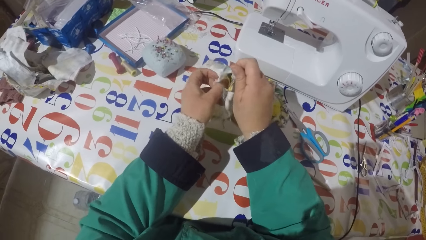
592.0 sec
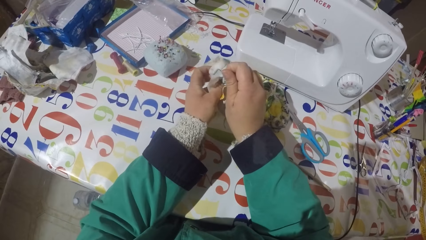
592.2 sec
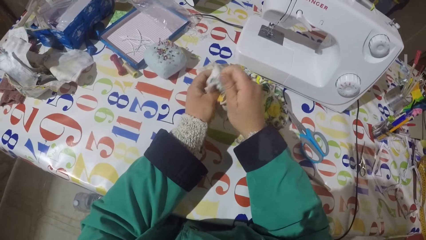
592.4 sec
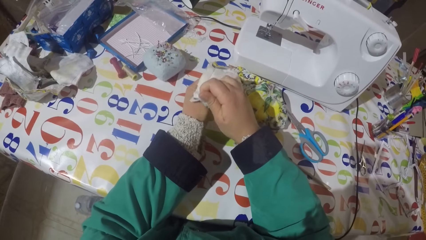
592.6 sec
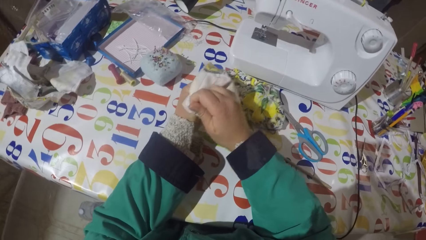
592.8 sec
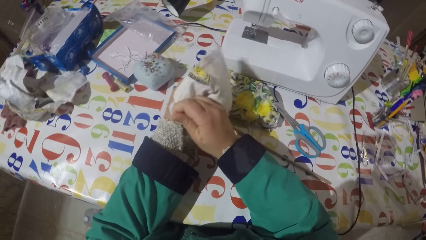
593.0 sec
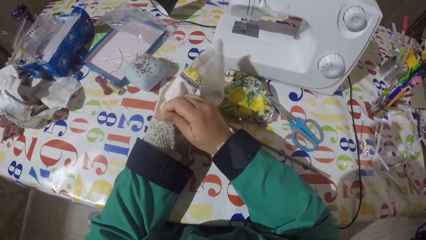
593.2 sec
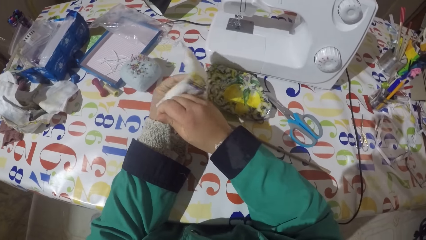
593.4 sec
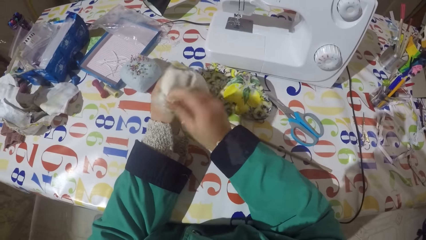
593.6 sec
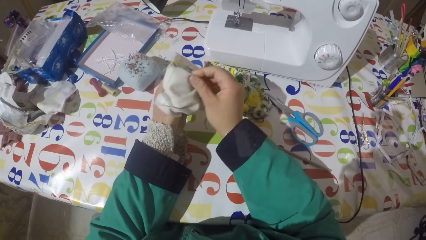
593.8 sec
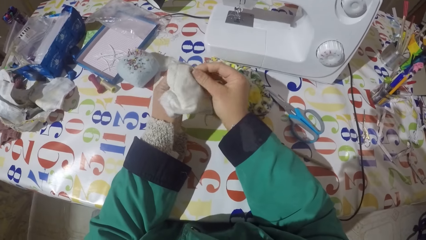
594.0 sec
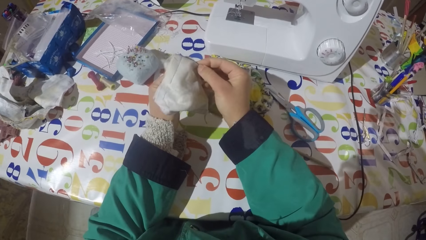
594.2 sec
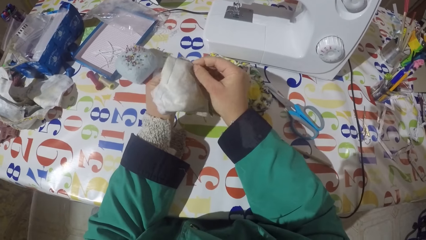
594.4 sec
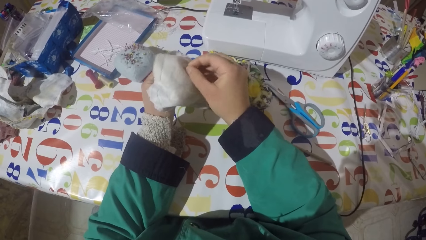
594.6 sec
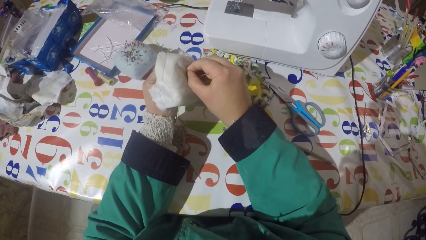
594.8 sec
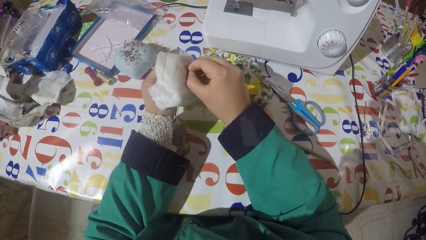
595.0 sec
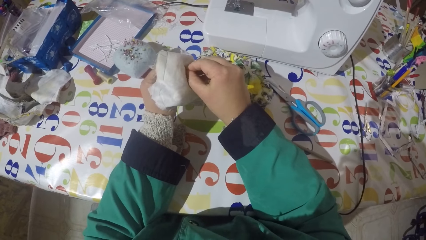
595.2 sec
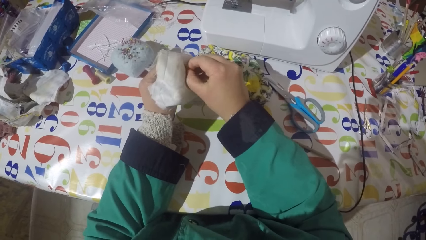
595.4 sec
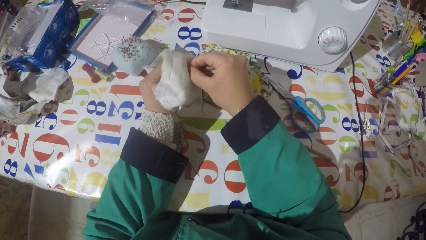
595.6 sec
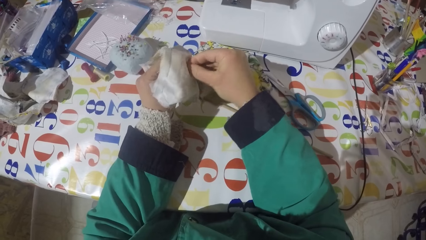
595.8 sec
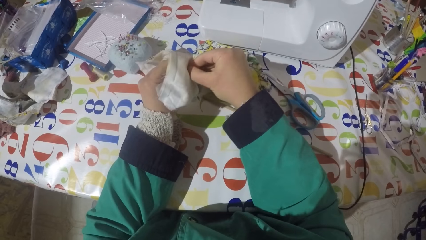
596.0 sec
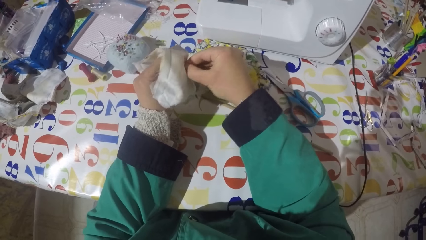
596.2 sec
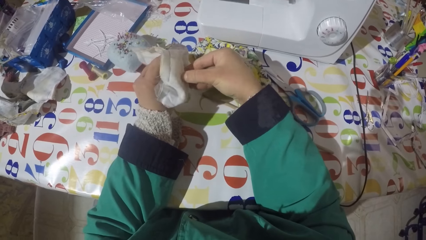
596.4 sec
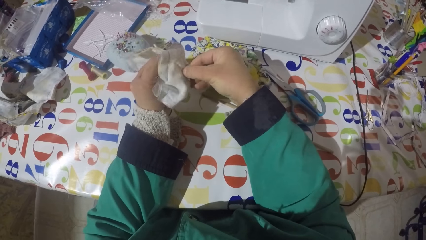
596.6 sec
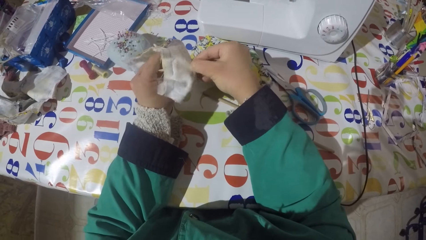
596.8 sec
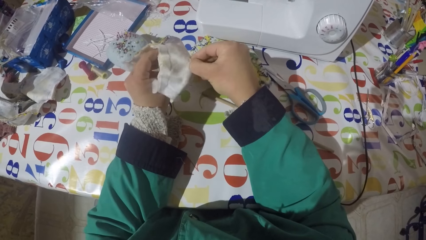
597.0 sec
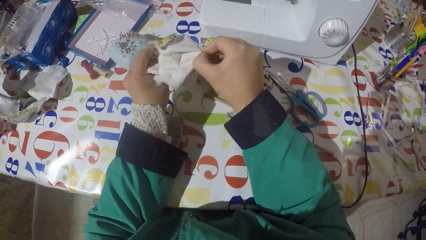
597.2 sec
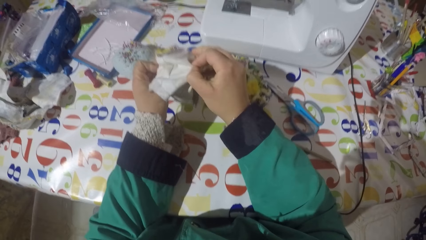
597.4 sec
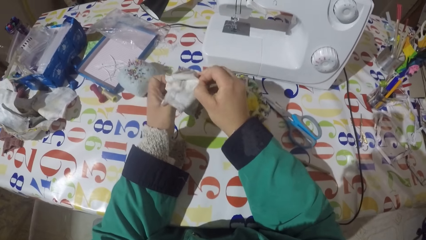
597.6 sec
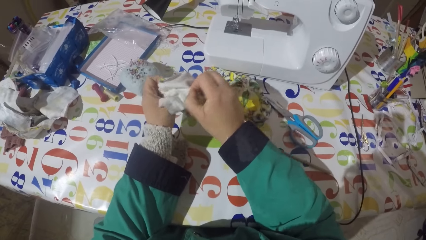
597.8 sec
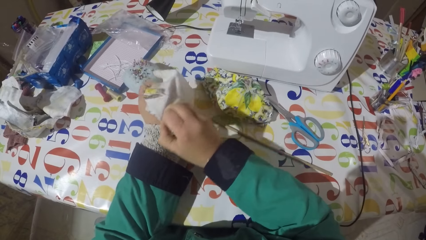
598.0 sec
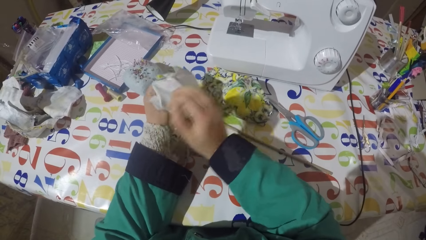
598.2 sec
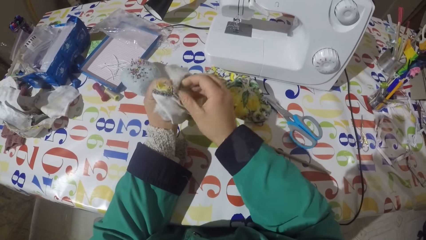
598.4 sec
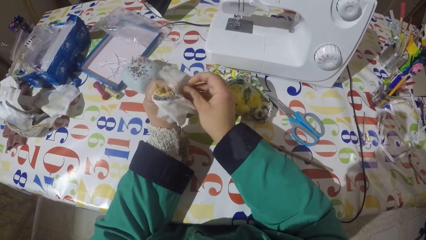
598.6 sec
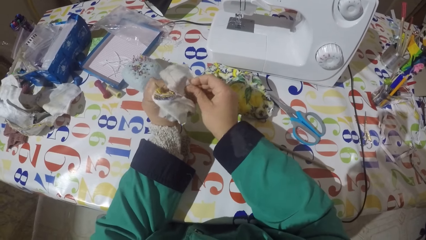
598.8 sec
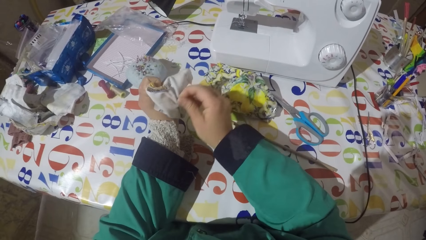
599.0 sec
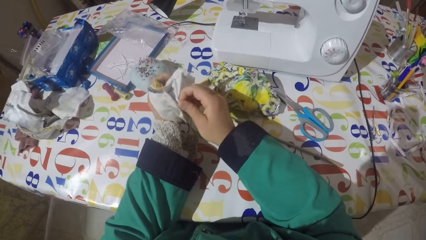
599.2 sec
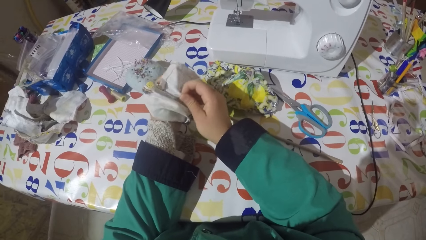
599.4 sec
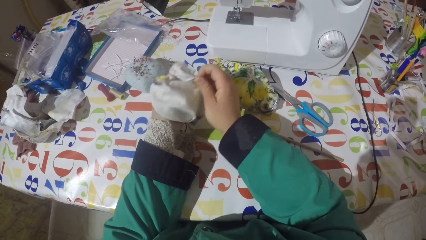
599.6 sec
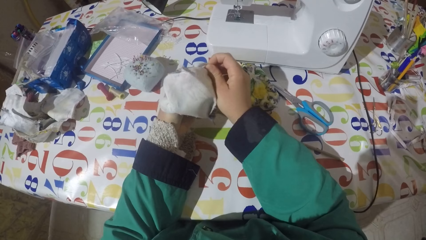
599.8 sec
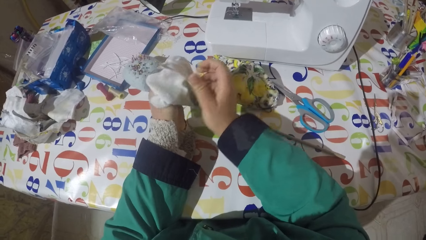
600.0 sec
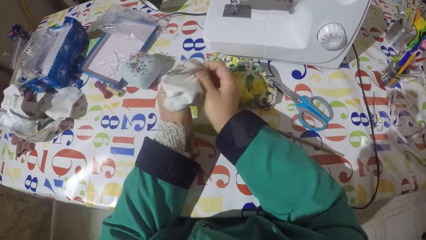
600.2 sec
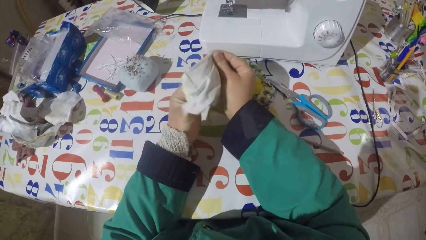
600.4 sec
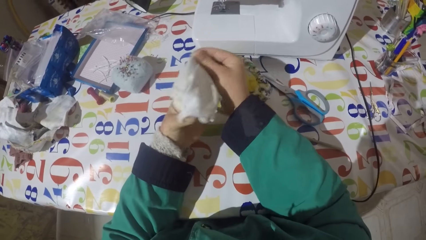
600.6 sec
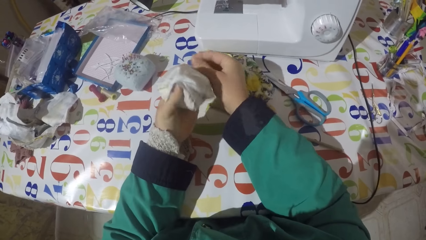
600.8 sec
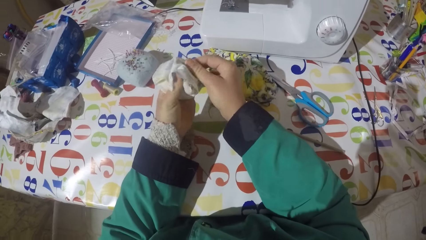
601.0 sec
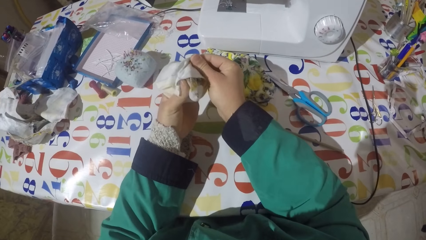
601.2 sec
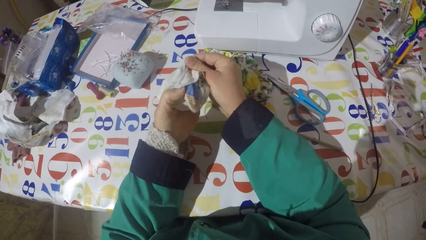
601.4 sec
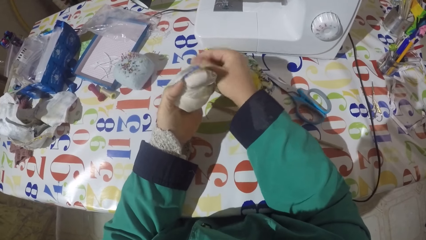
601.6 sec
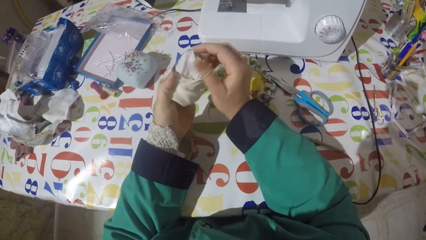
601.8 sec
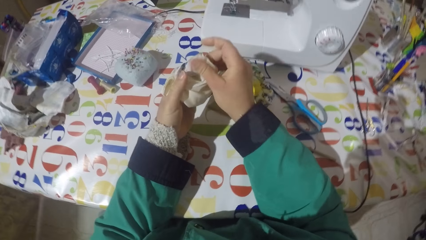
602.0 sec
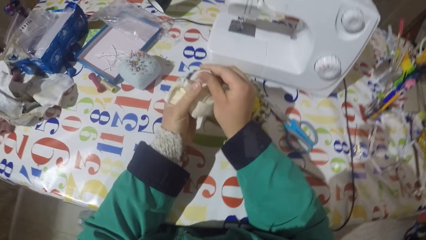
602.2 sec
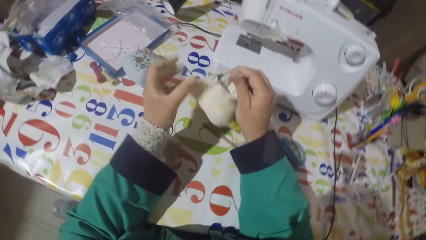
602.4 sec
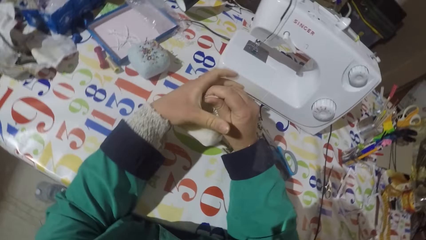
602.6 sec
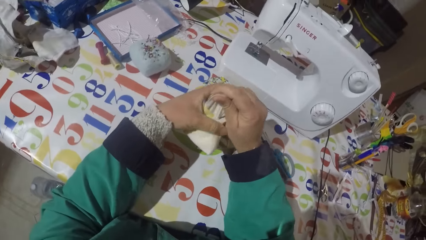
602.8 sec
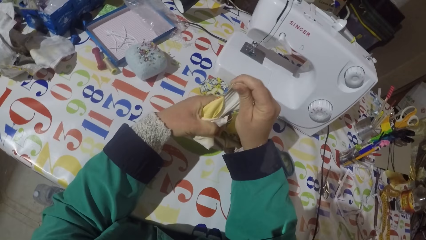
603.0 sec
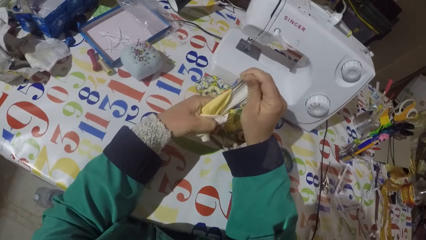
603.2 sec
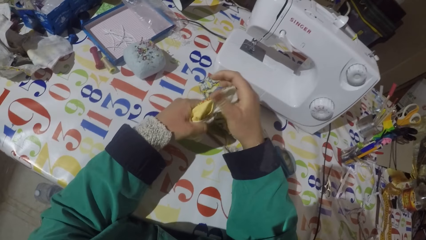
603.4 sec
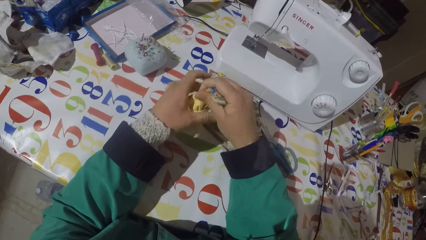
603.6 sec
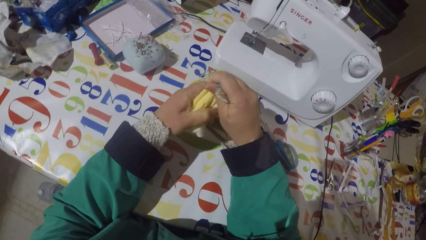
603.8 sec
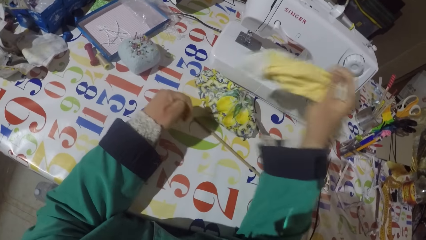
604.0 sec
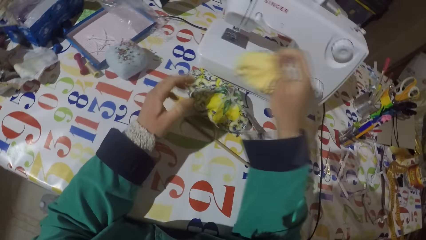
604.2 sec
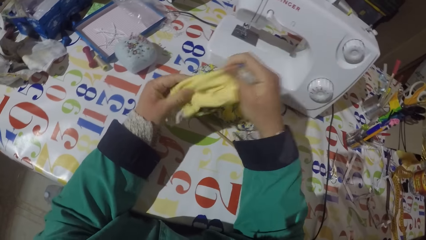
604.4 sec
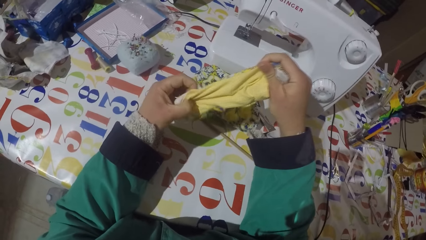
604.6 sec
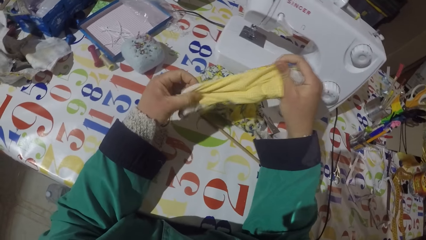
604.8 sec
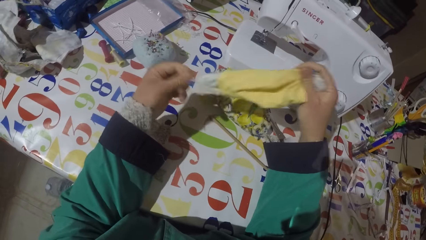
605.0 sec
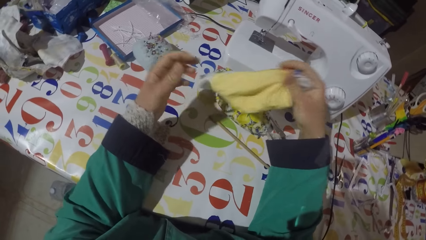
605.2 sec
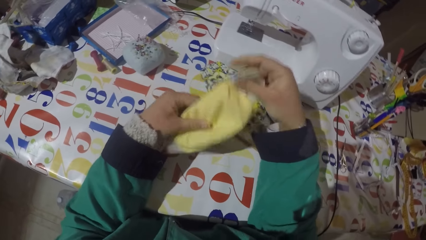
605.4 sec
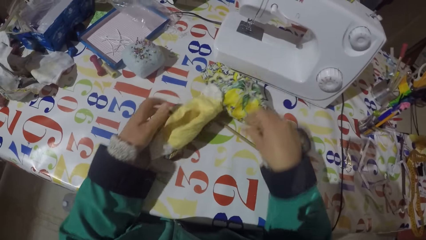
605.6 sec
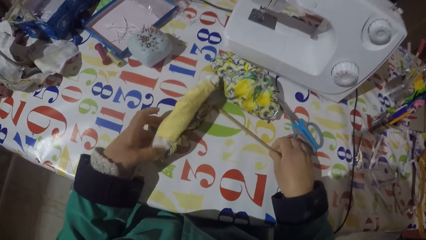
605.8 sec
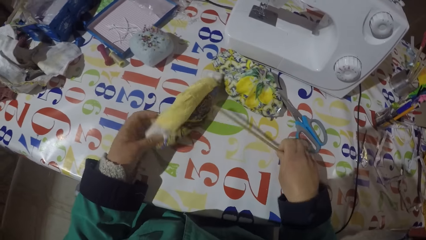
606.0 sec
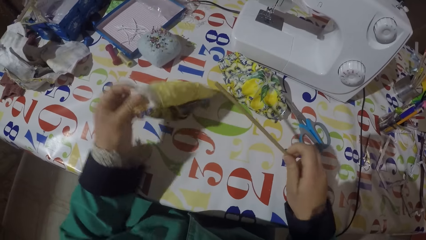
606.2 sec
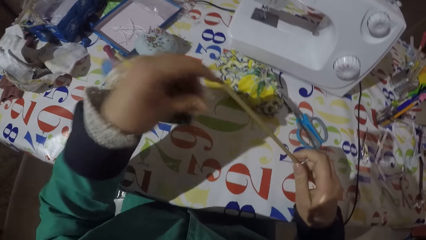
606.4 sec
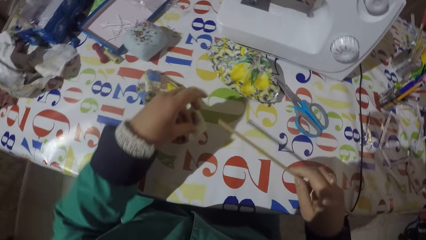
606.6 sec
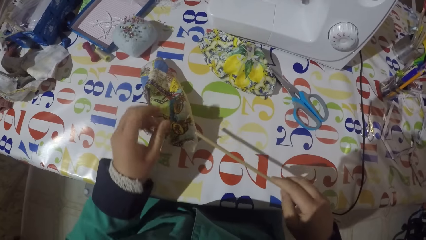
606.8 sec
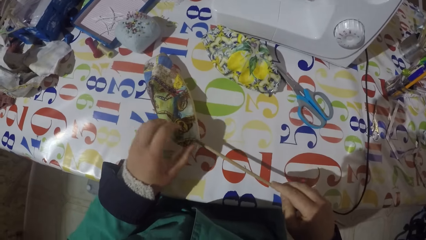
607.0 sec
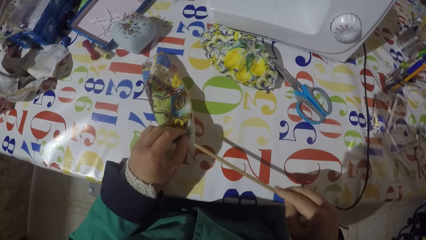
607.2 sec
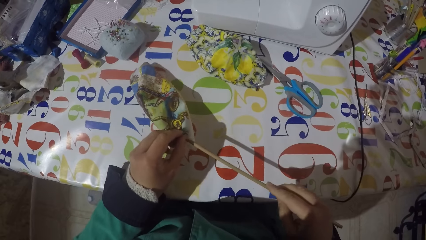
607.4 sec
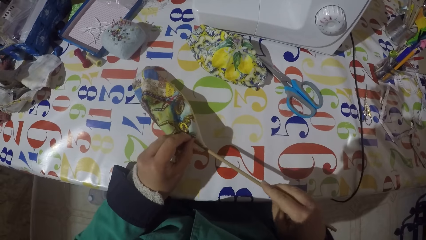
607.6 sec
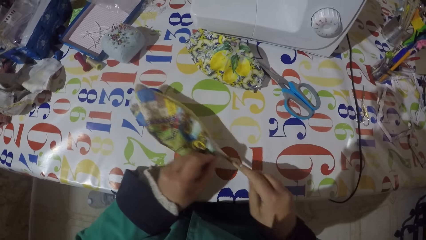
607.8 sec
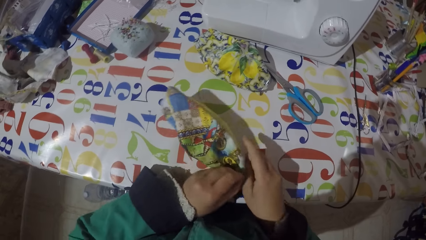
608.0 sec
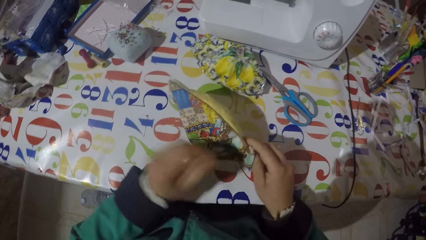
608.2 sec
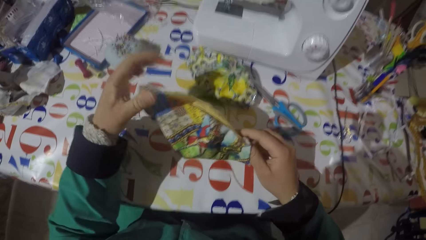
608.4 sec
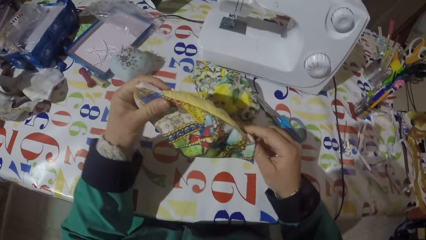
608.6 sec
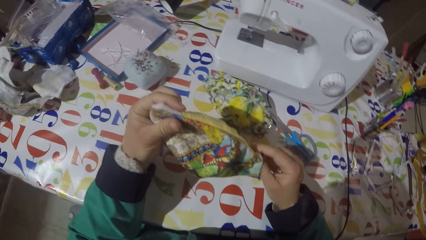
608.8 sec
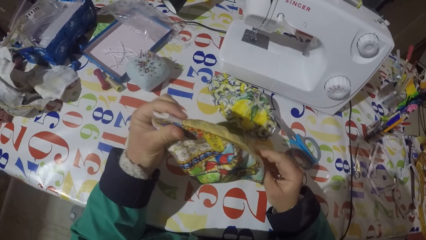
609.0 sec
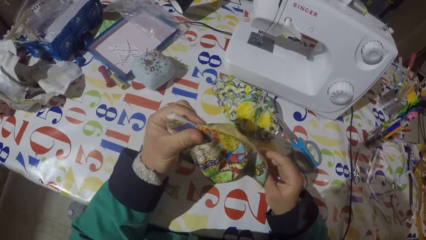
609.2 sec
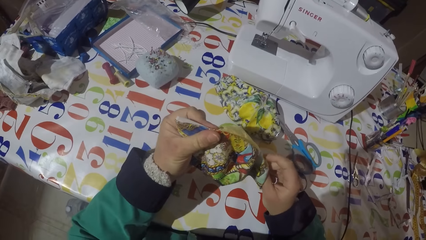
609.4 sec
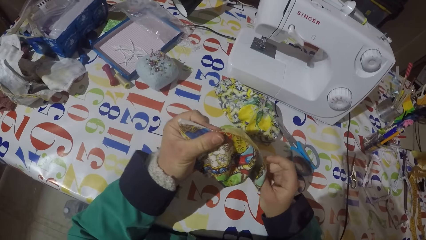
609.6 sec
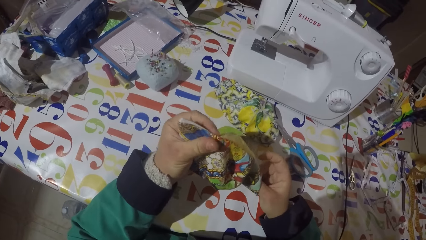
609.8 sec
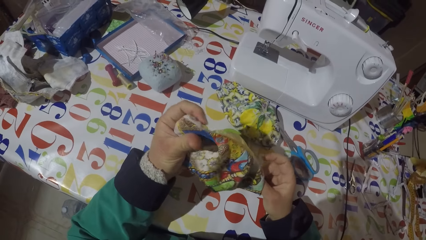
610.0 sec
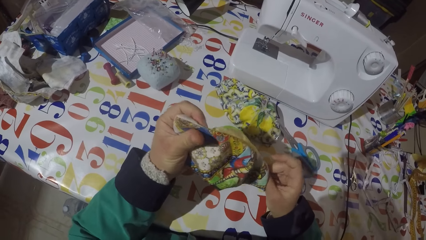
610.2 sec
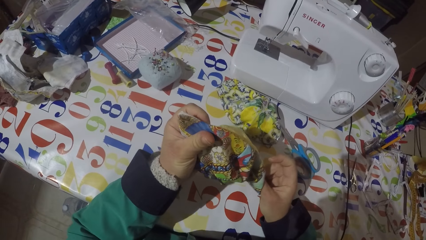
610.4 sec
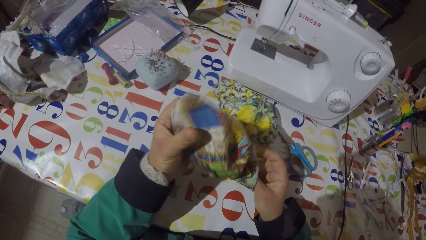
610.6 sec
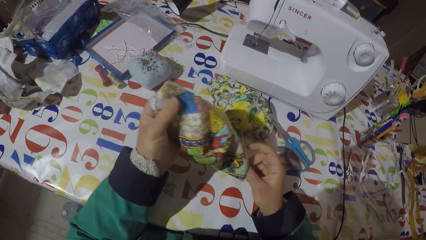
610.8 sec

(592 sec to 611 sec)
The camera wearer puts the piece of garment on the table. They hold the piece of cloth. They pick up a piece of stick from the table. They turn the piece of garment. They lift the piece of garment from the table. They straighten the edges of the cloth with the stick. They push the piece of garment edges with the piece of stick.
